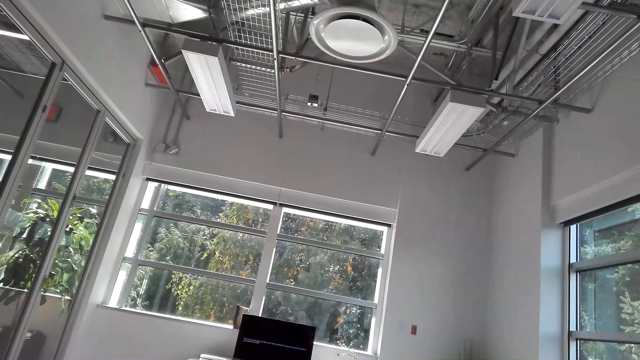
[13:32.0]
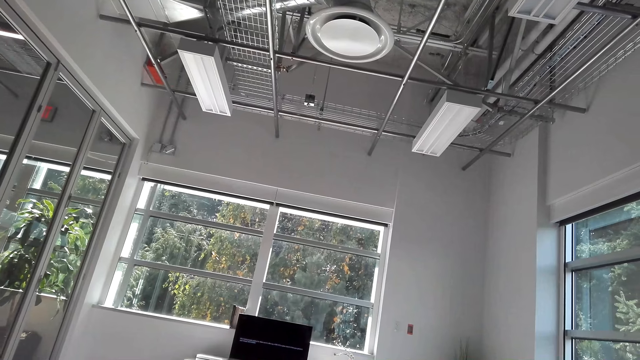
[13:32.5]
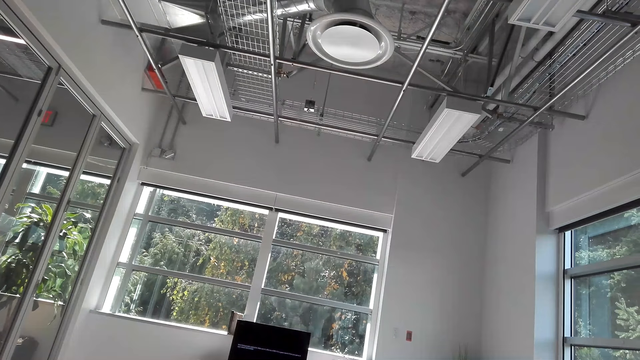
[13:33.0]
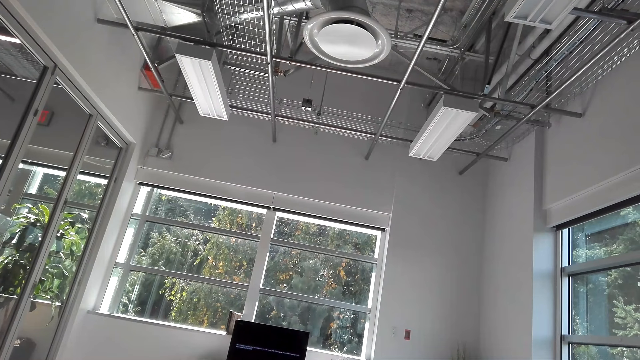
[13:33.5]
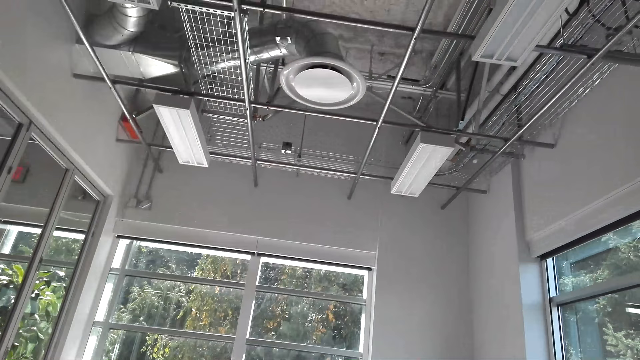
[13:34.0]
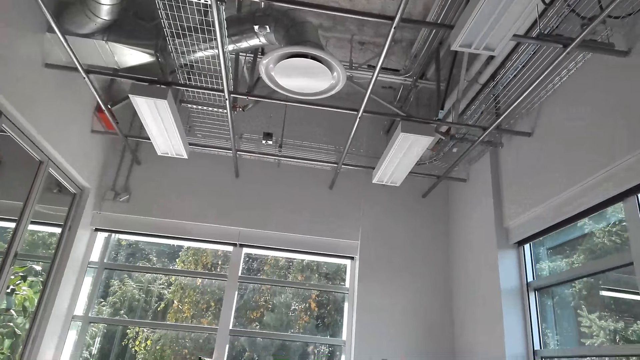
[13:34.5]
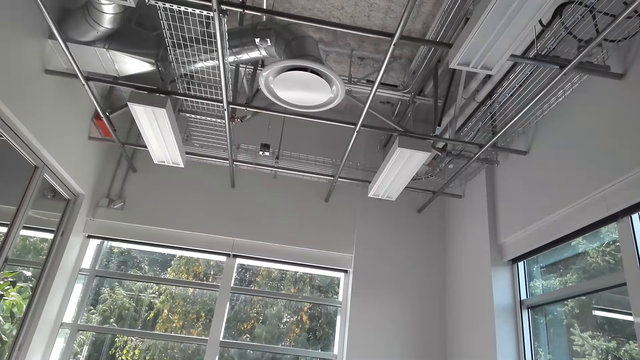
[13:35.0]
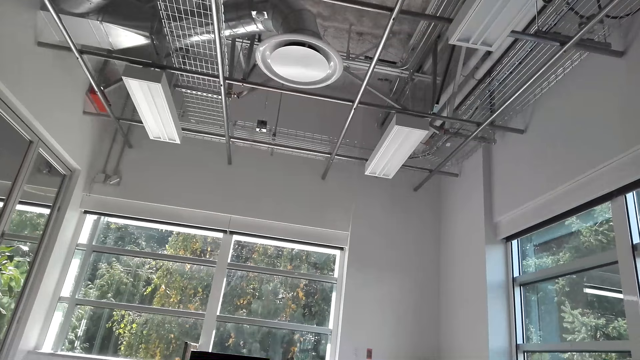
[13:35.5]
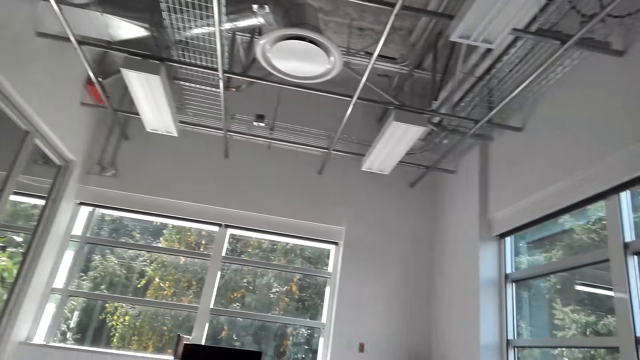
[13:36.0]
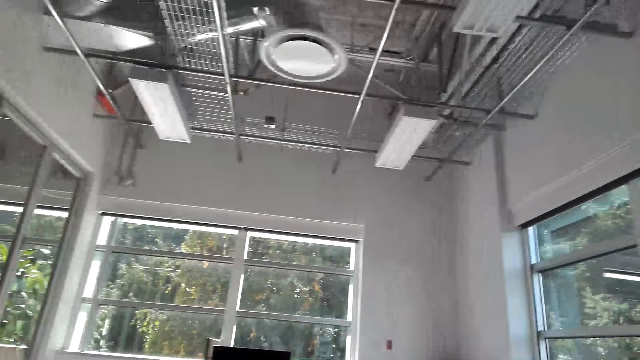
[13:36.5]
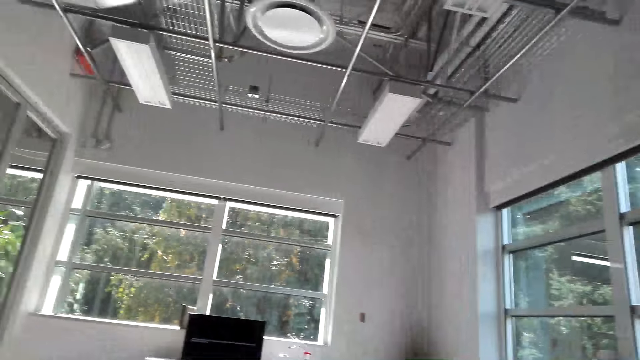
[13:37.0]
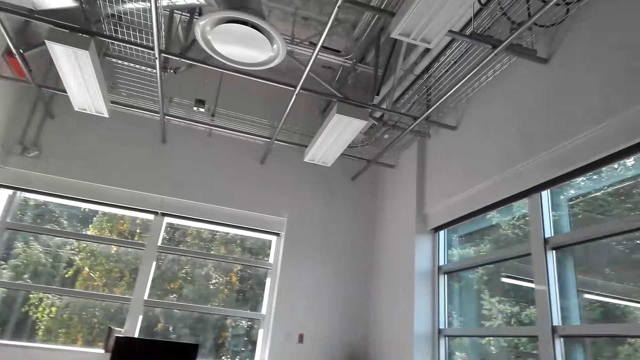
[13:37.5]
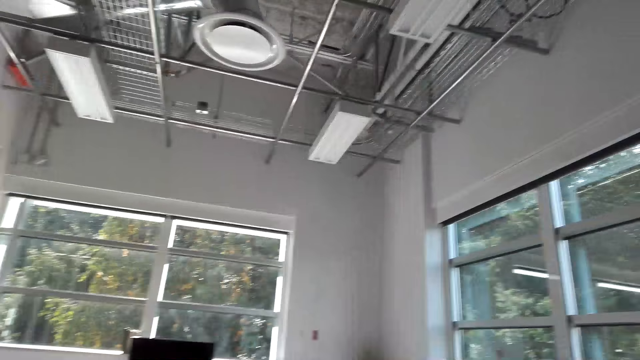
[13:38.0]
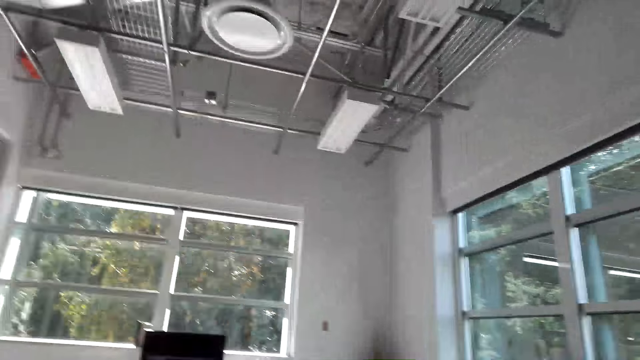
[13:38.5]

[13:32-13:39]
The camera wearer looks around.

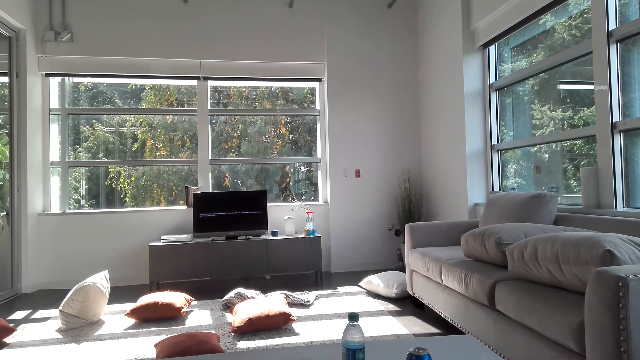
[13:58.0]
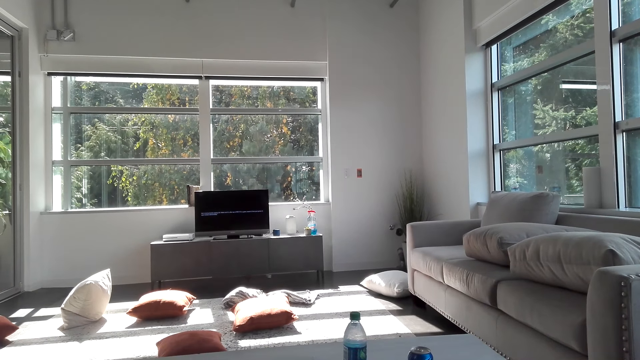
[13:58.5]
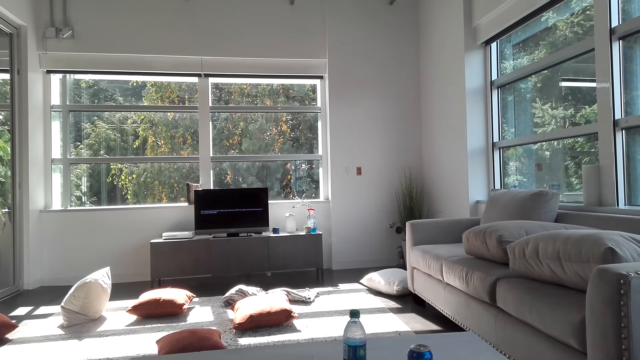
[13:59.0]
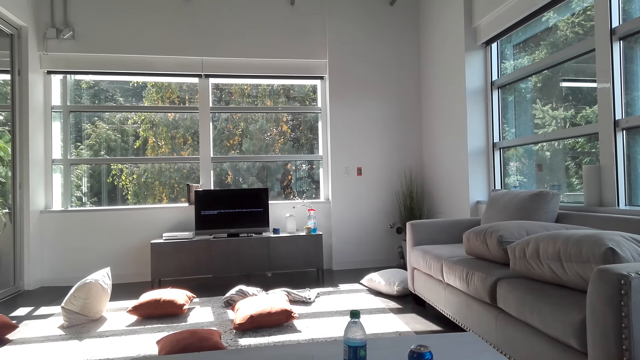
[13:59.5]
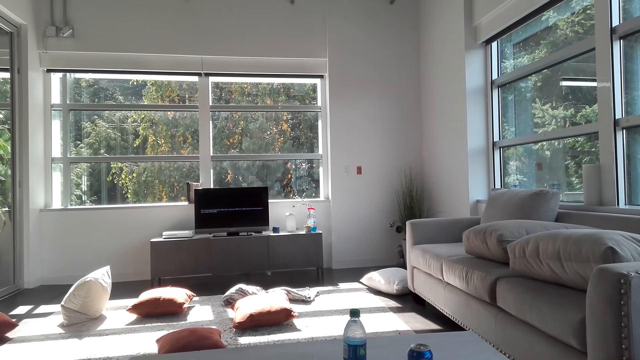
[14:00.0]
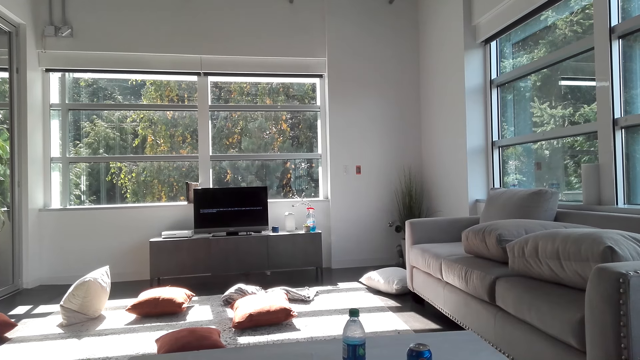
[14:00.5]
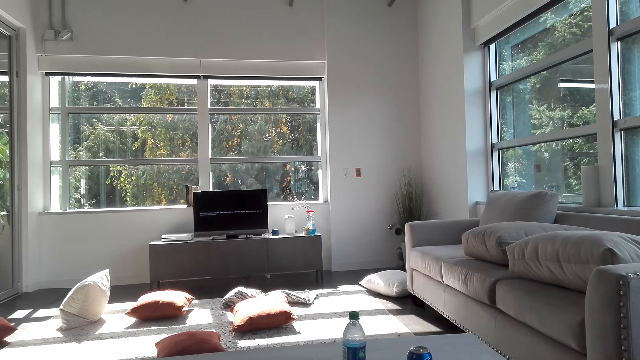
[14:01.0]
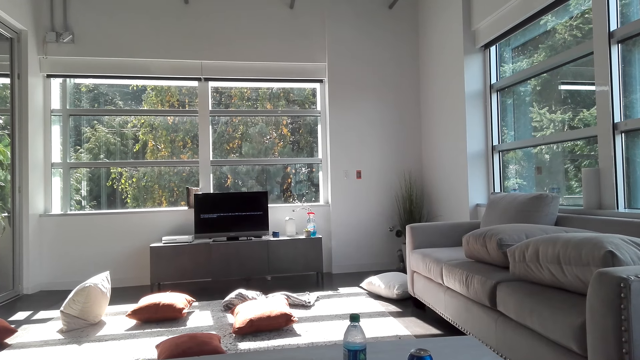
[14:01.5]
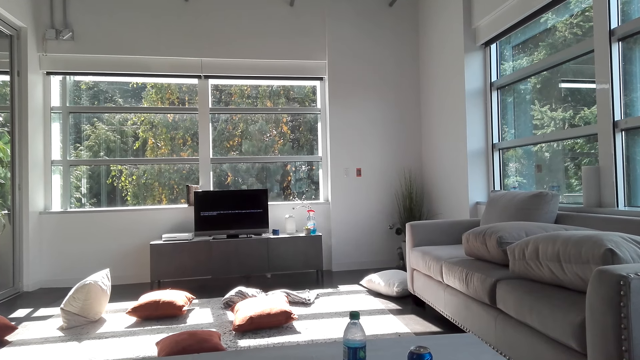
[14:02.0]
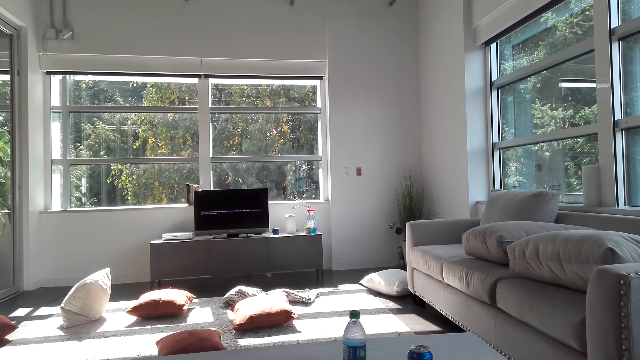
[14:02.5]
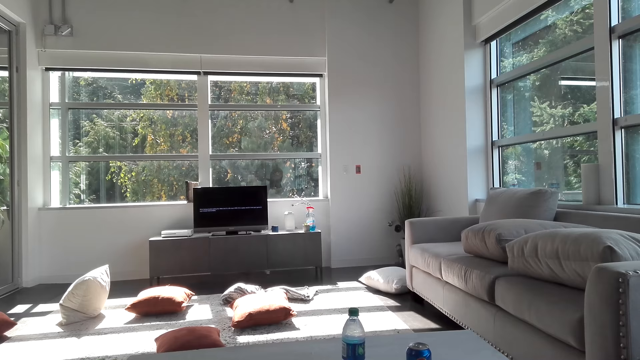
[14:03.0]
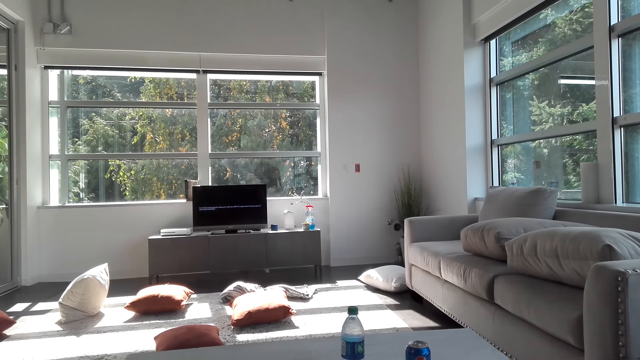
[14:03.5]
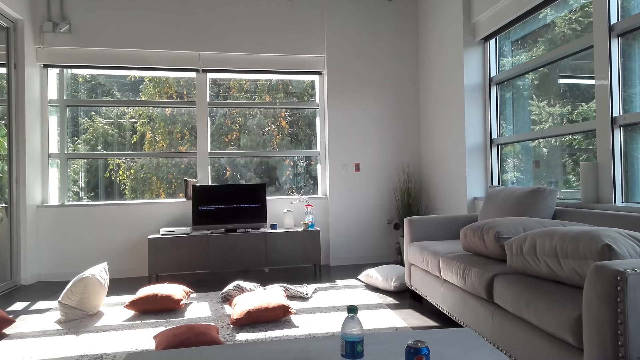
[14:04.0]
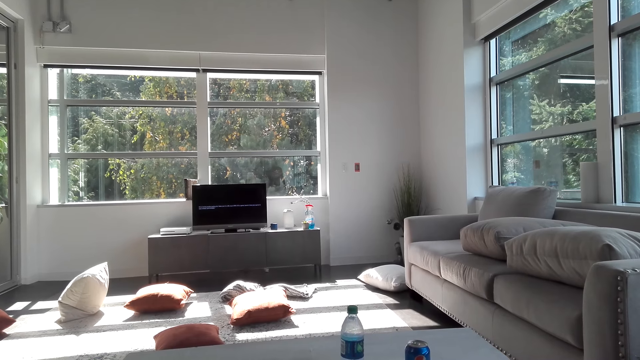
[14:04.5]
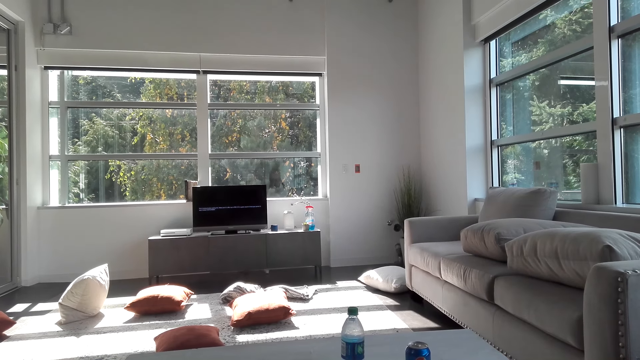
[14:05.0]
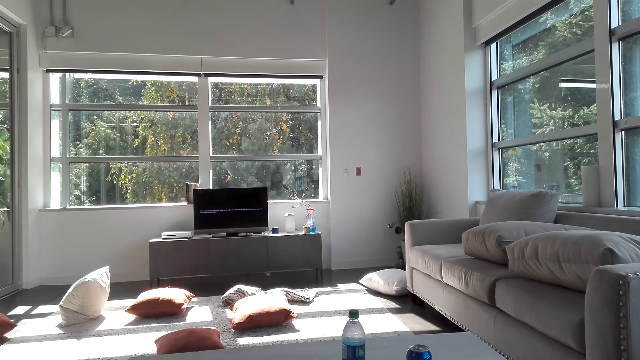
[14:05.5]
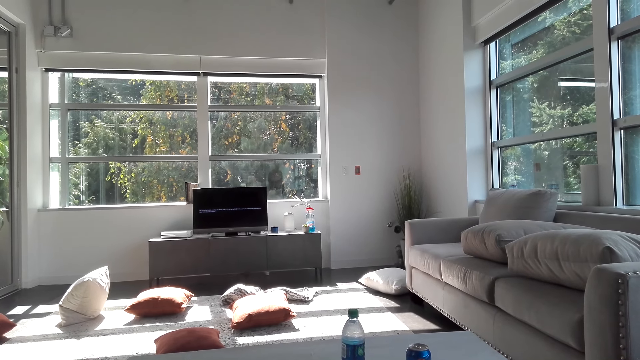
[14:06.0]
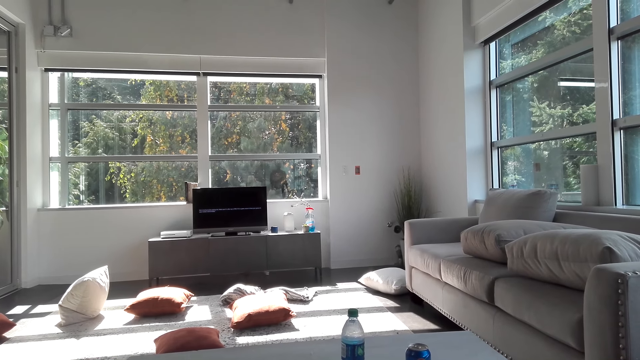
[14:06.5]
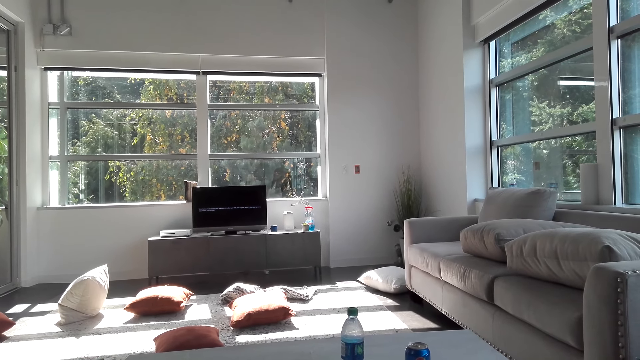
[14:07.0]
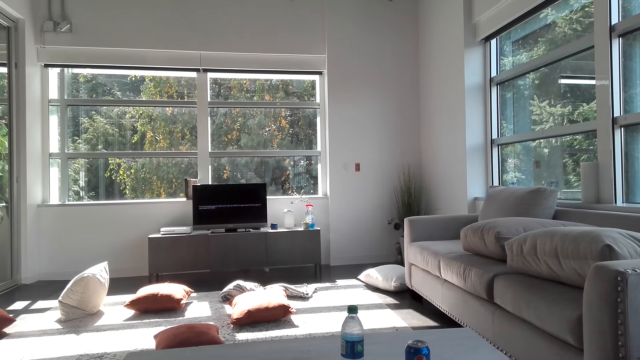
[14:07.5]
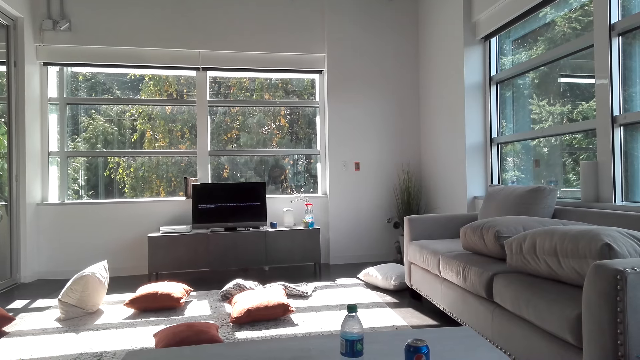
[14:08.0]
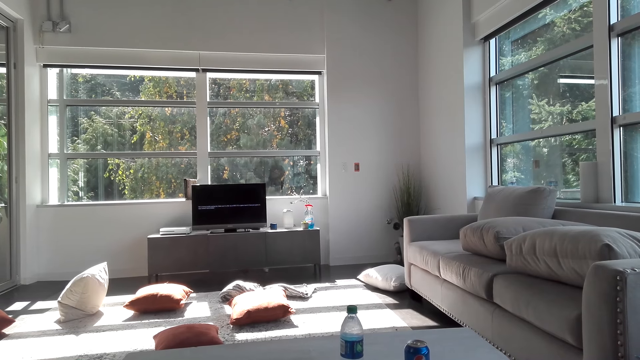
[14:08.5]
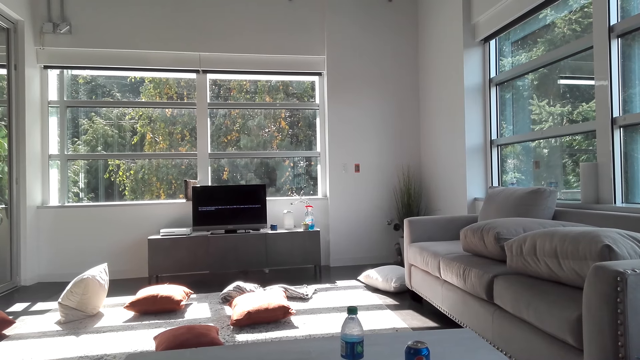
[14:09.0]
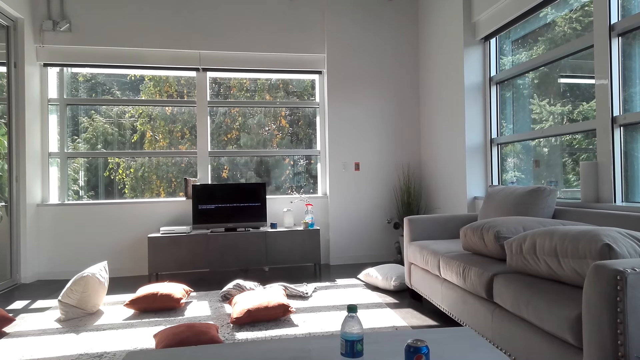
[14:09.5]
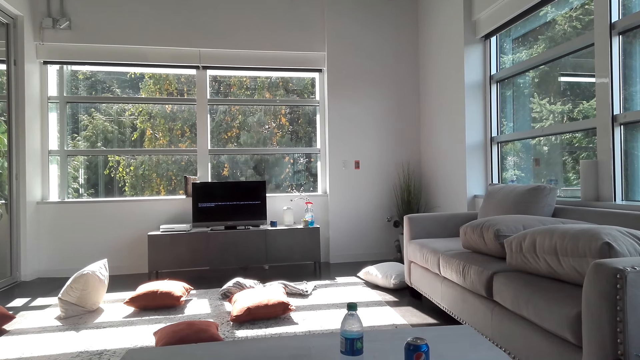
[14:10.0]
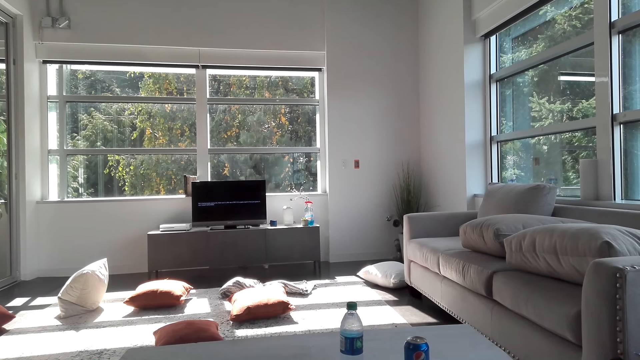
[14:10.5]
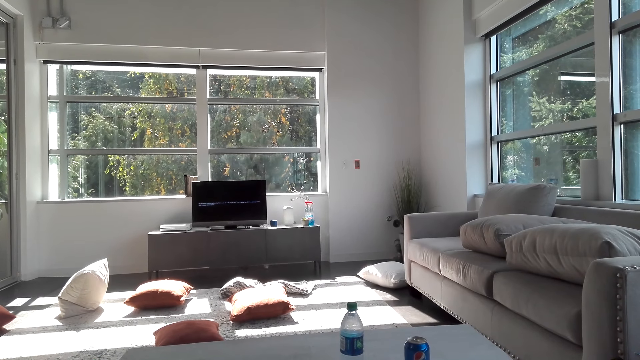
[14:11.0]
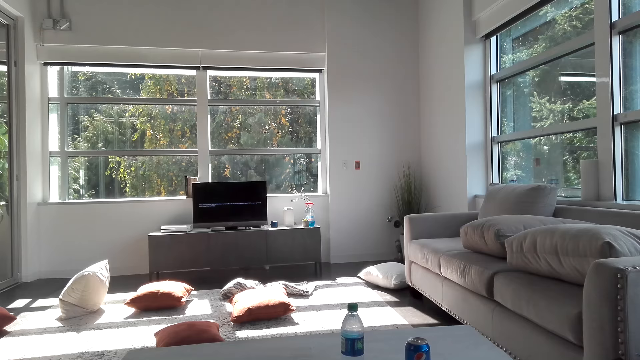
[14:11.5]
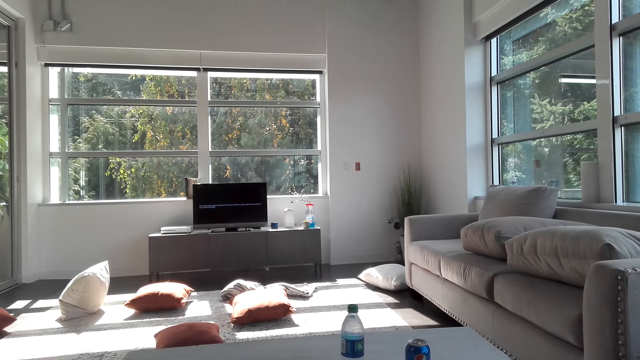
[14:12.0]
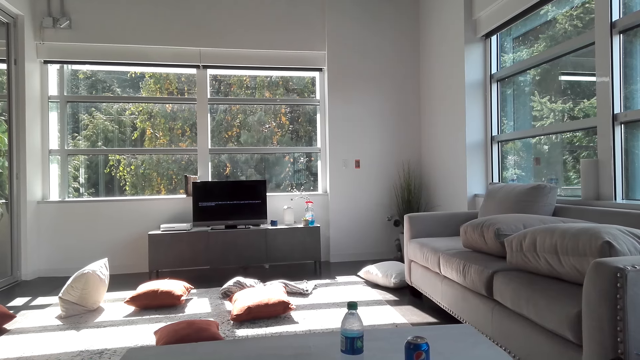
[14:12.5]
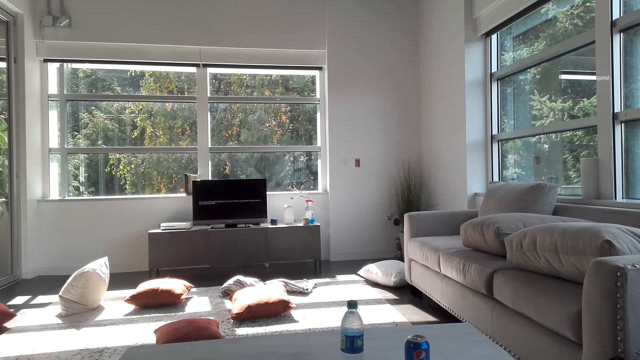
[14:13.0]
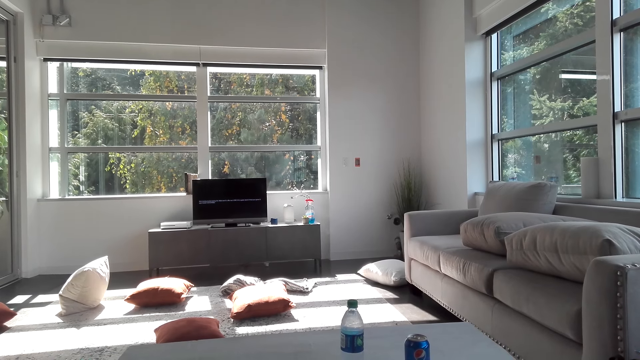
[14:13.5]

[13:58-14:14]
The camera wearer looks at the water bottle on the table.
